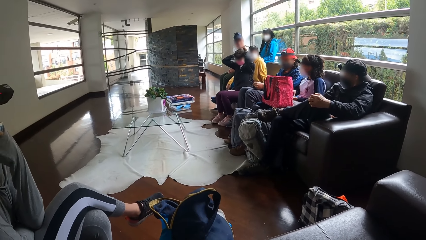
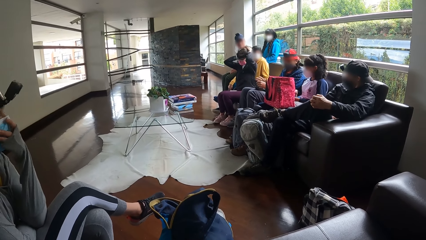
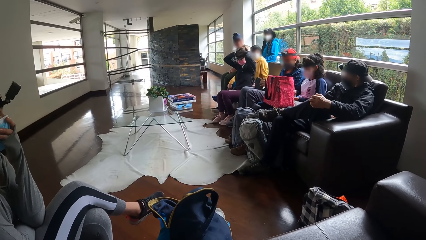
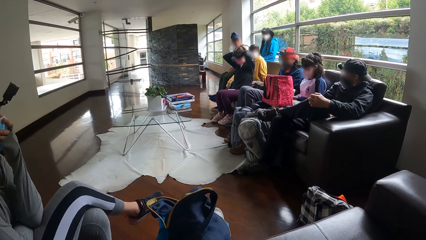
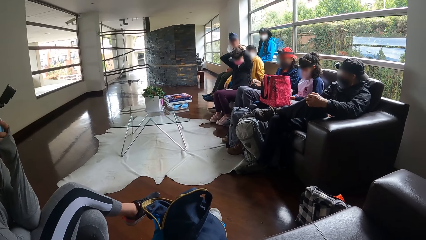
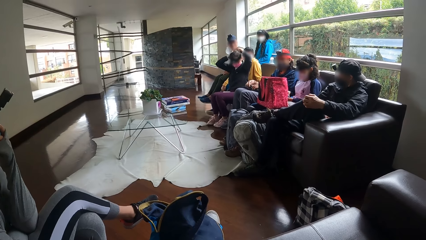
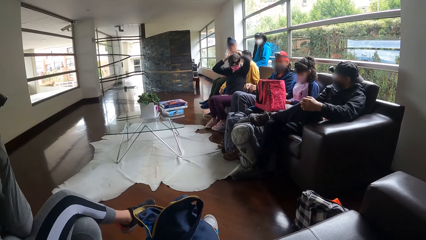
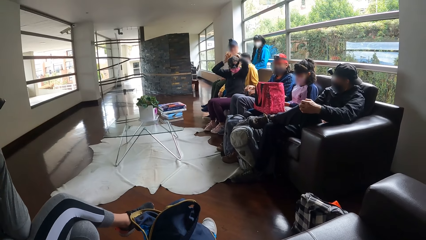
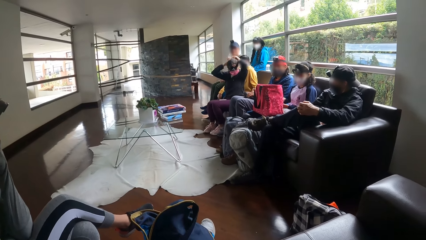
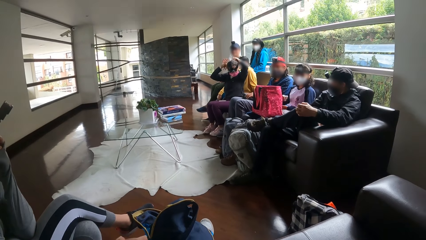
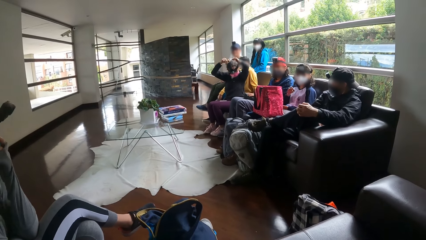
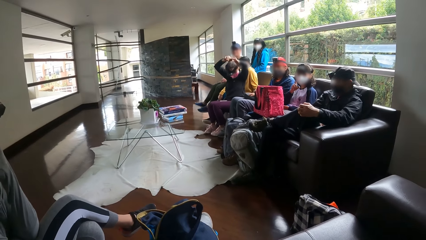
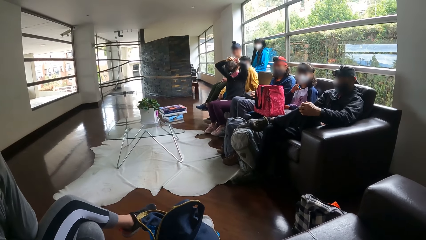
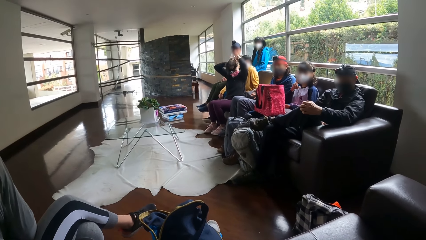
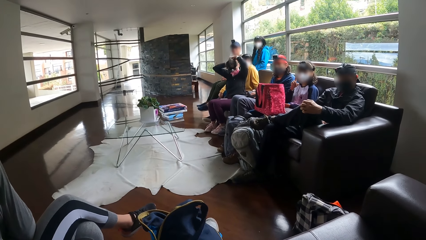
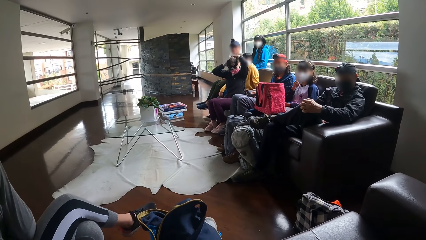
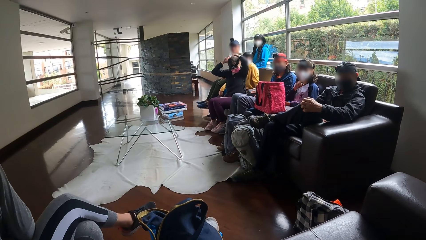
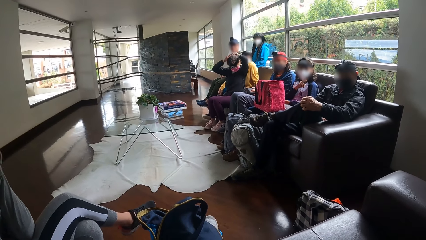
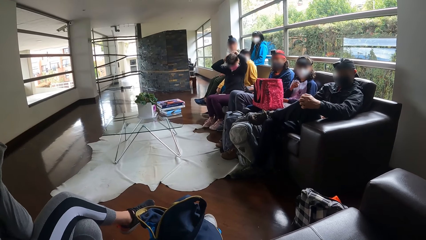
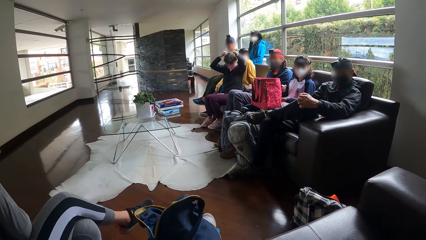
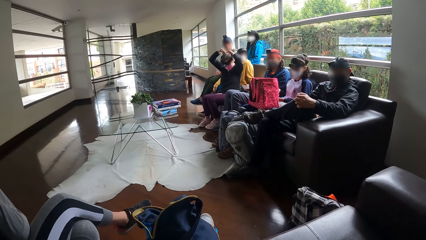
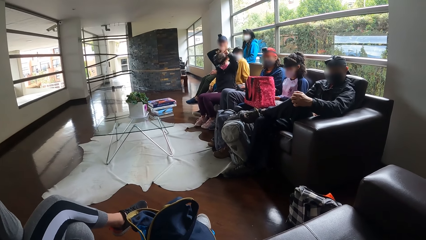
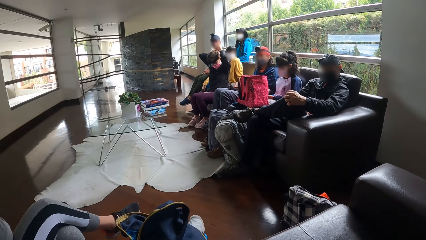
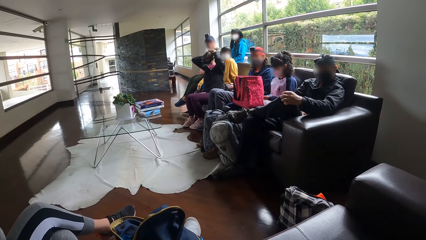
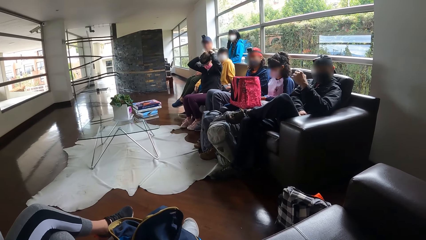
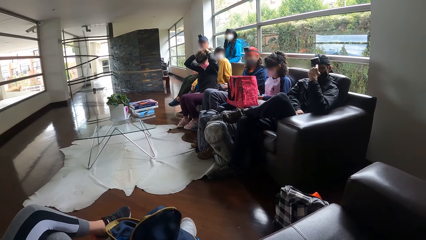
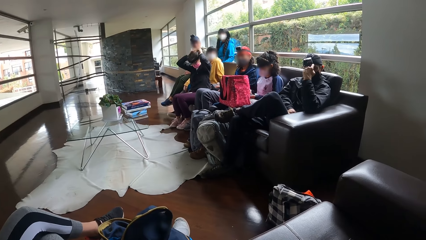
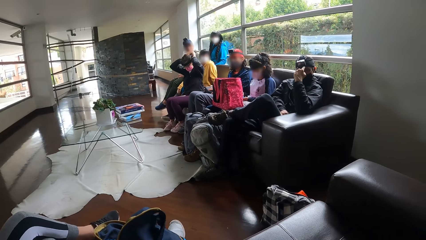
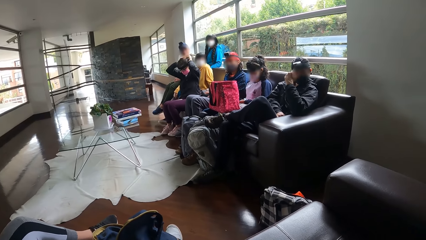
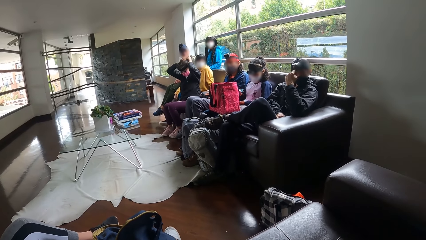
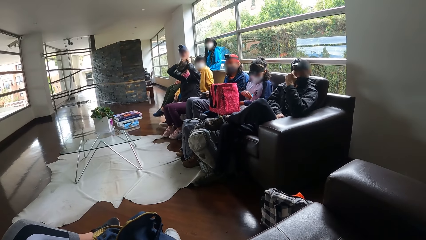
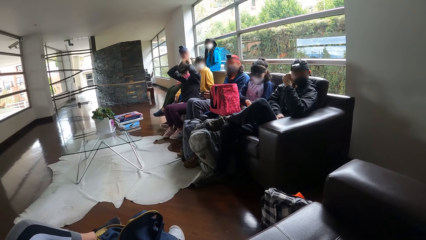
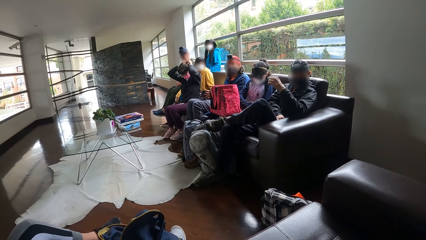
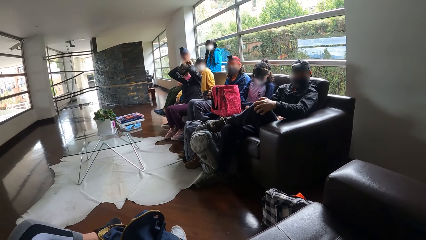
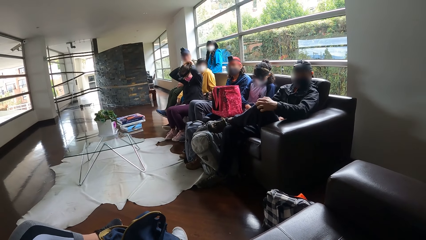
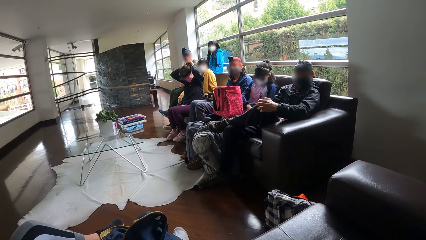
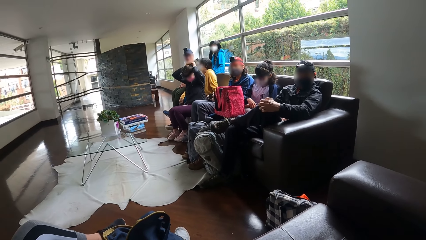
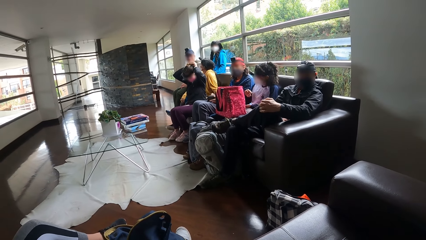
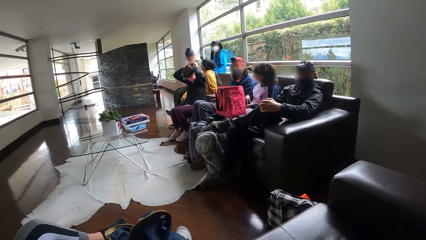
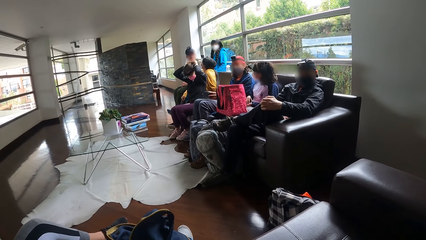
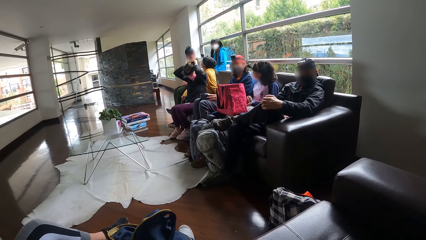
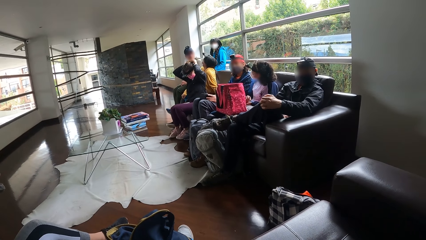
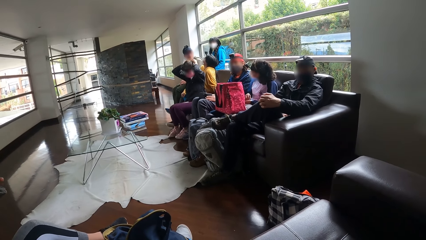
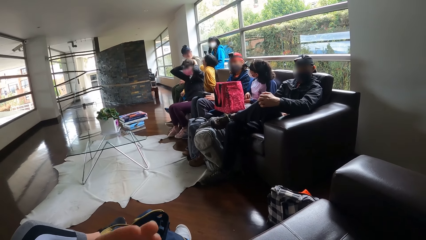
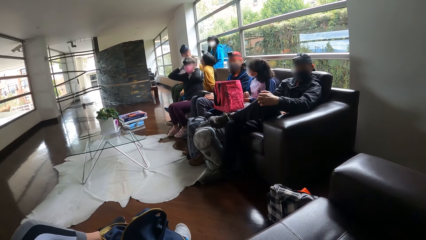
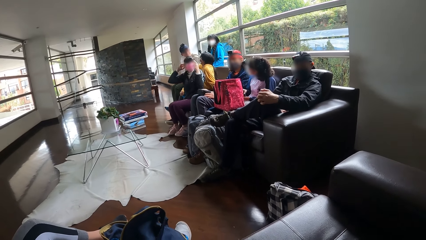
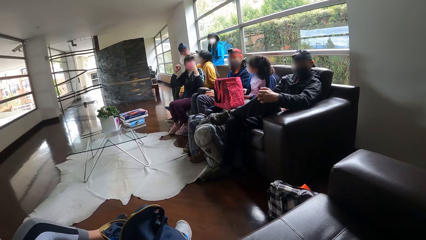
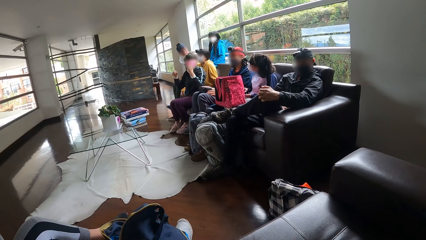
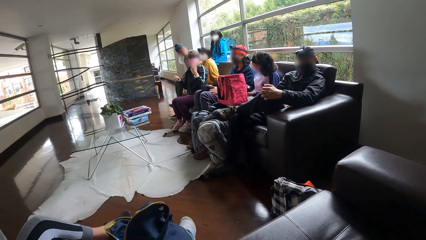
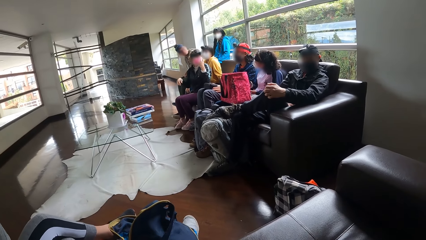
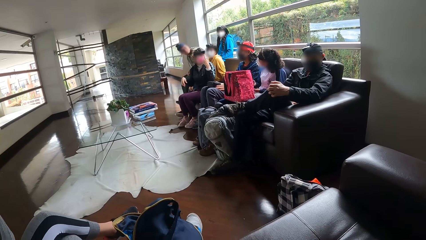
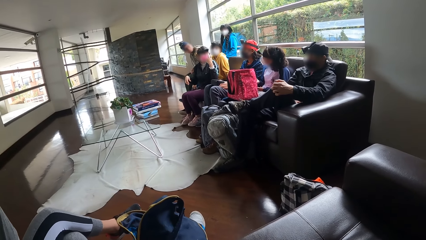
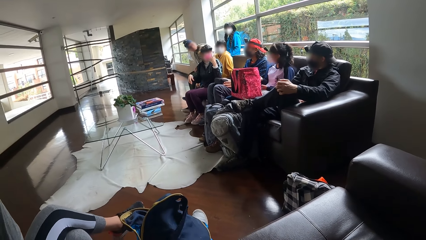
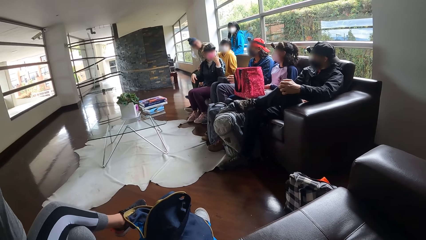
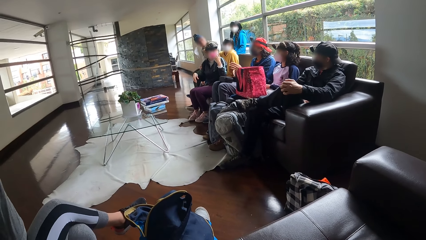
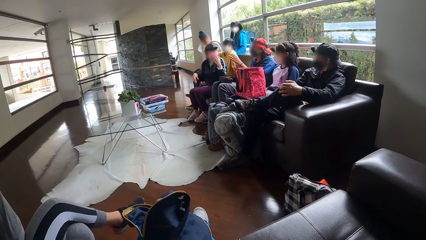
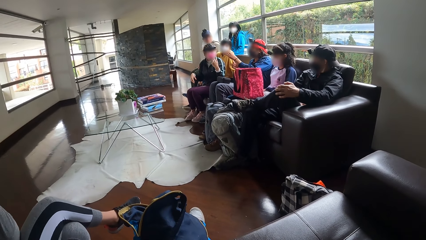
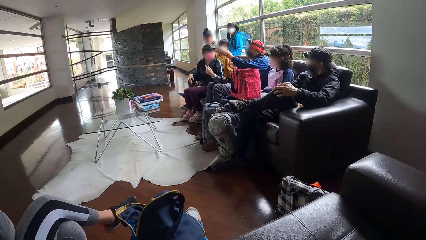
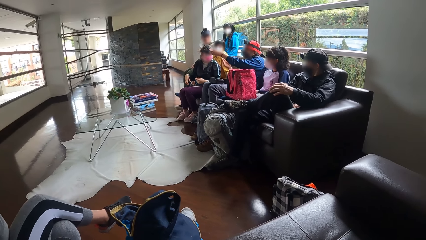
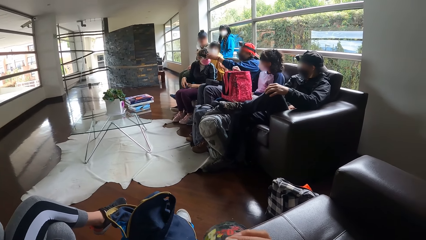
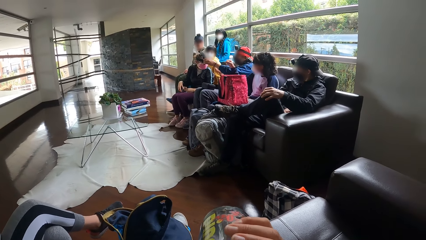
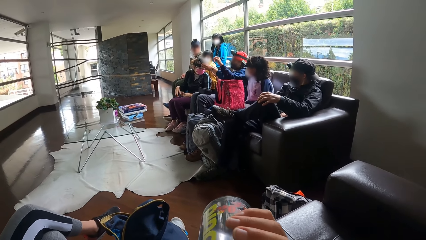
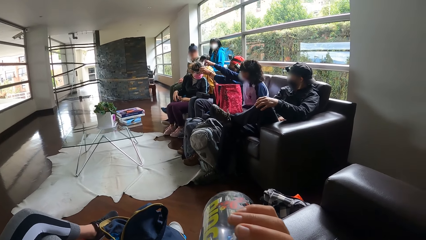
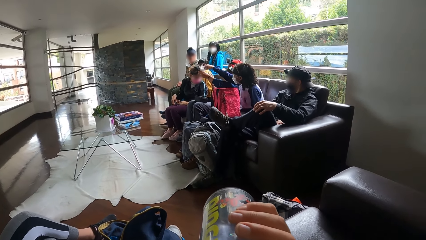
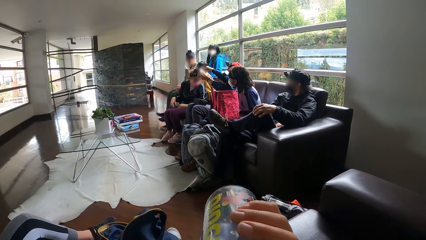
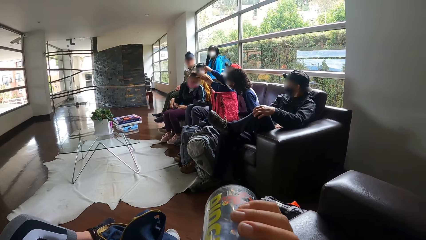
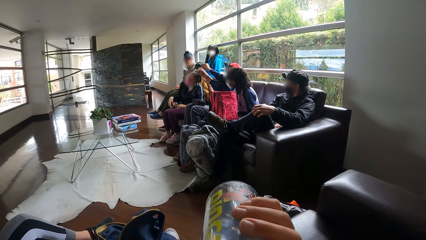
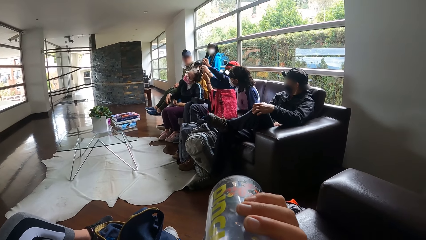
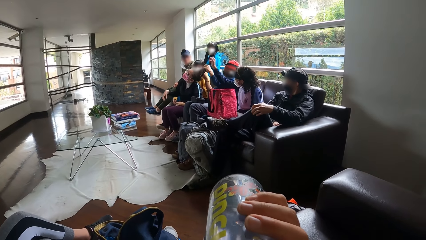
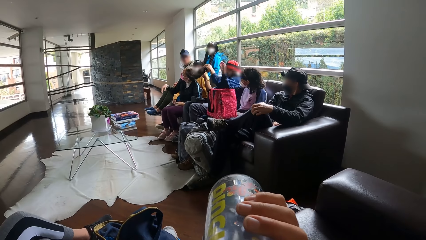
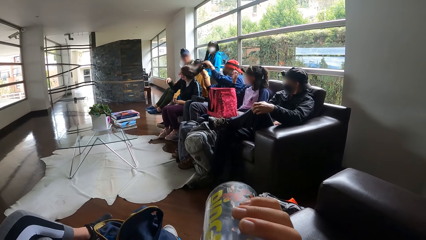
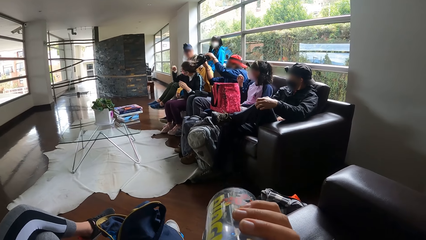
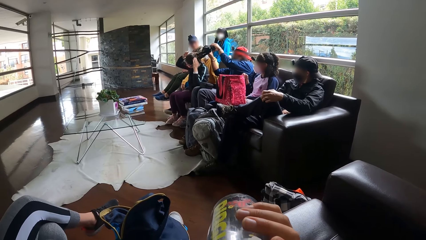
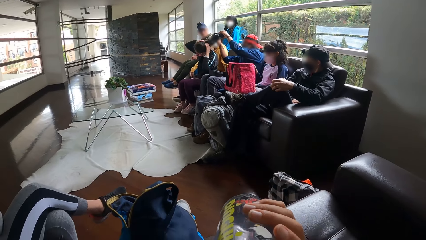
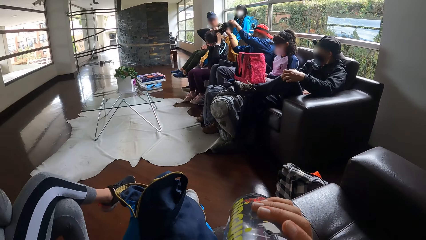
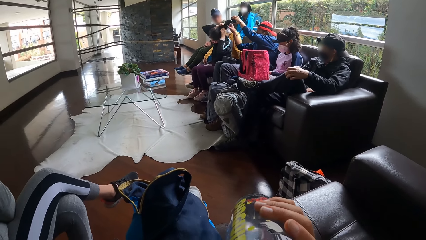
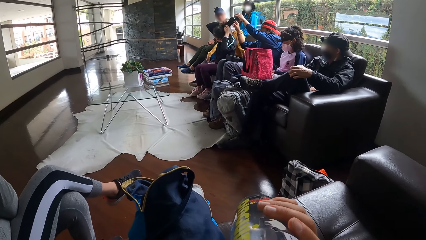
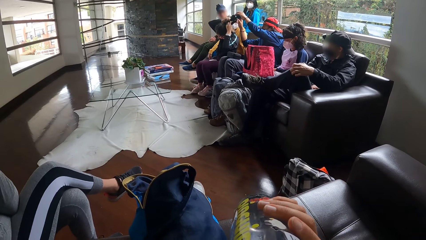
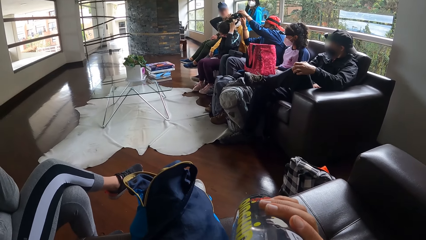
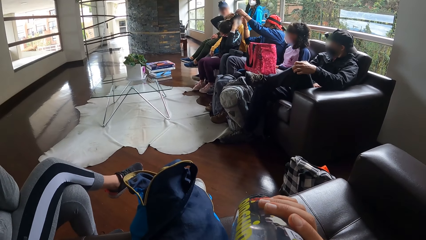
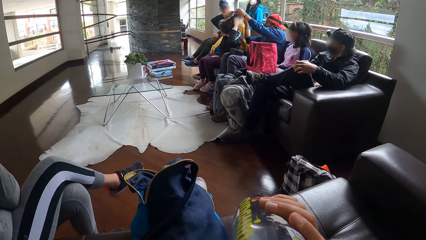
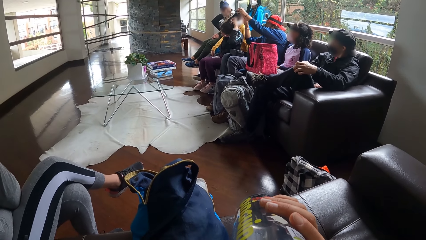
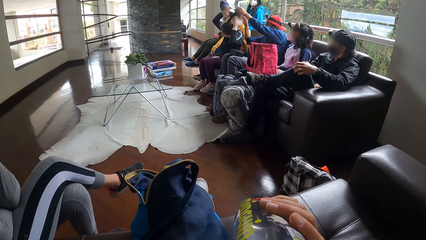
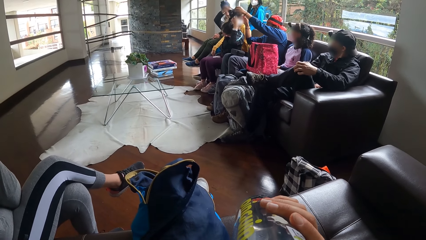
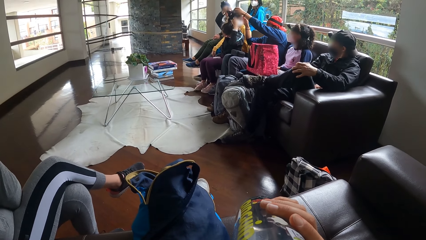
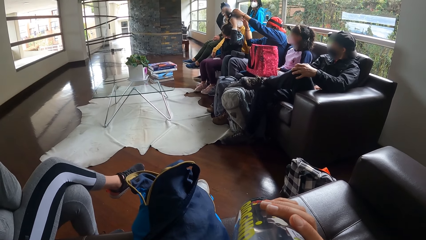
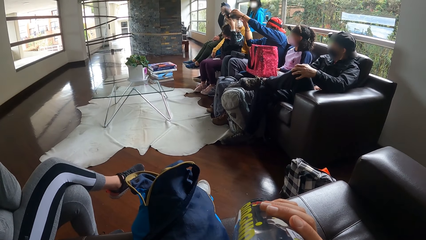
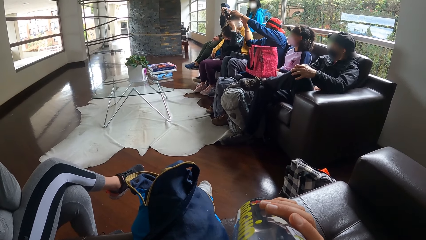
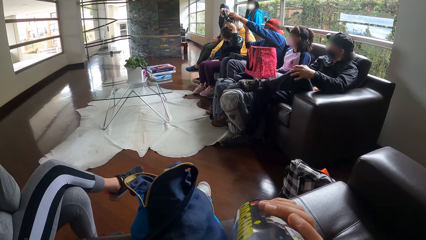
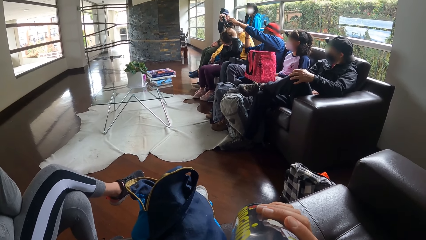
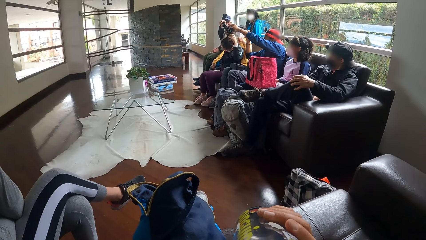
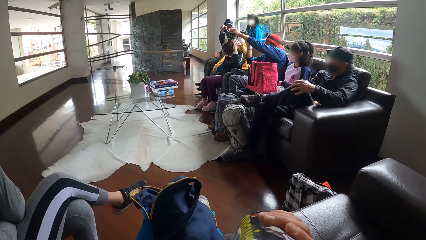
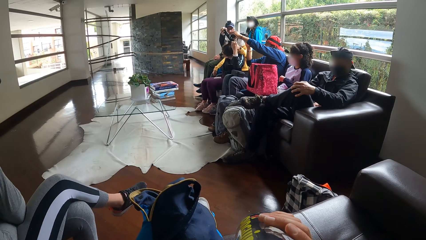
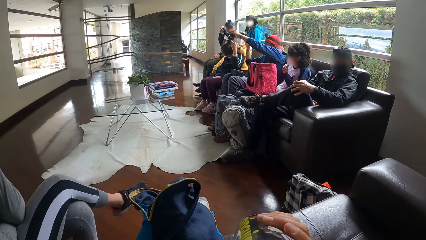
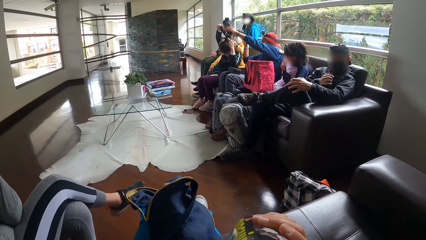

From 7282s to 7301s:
A lady covers her mouth. A woman closes the purse with her left hand. Another woman converses with the camera wearer. A man gestures out. Another man converses with the camera wearer. A third man gestures out with his hand. The camera wearer drinks from a bottle in her right hand. The first woman removes the camera on another woman's head with both hands. The first man gestures out.
